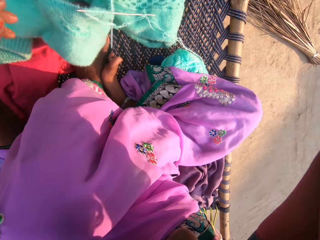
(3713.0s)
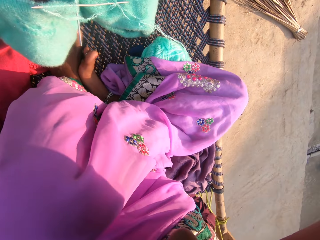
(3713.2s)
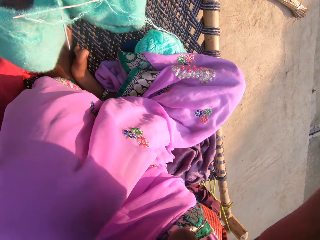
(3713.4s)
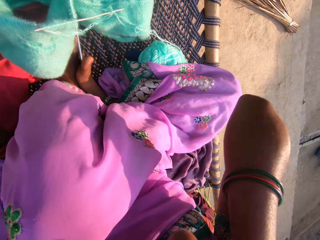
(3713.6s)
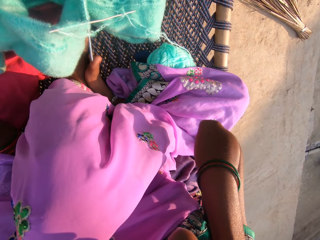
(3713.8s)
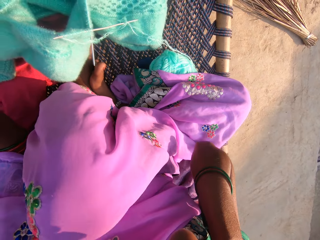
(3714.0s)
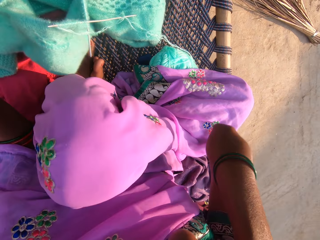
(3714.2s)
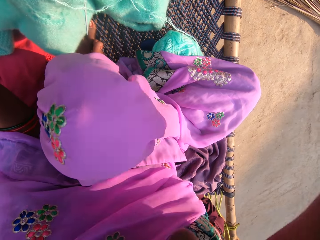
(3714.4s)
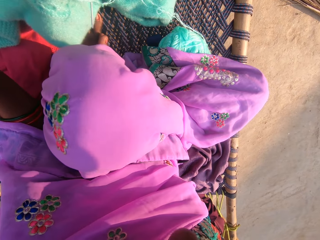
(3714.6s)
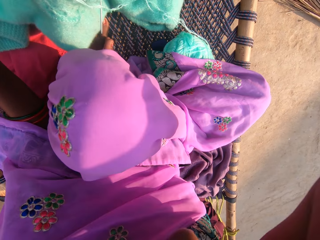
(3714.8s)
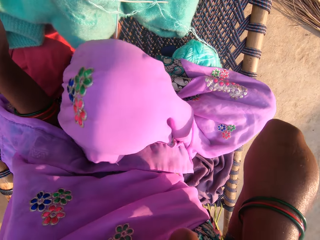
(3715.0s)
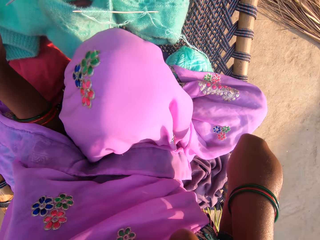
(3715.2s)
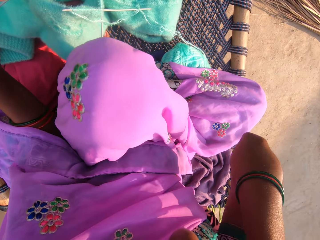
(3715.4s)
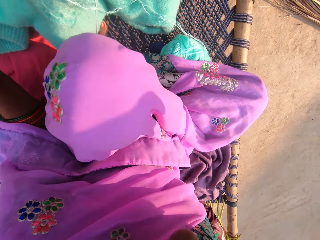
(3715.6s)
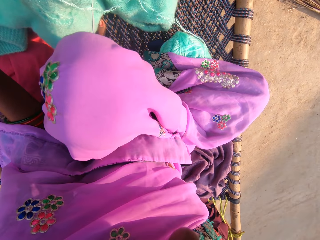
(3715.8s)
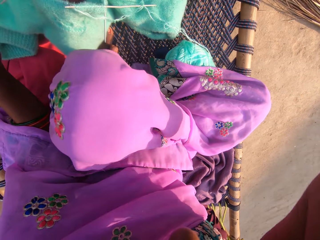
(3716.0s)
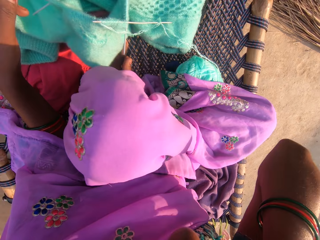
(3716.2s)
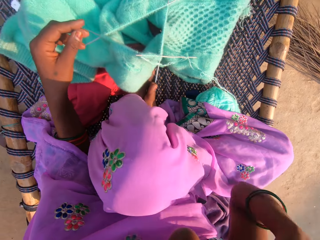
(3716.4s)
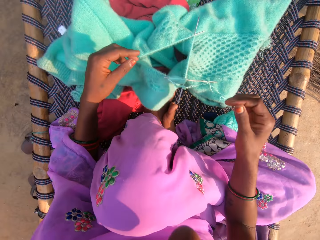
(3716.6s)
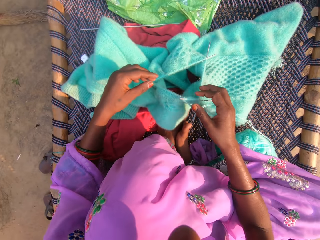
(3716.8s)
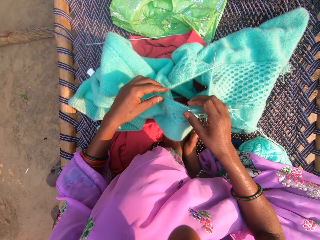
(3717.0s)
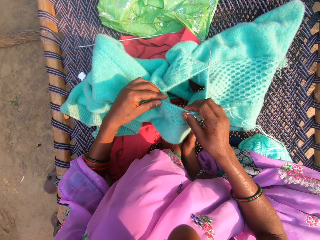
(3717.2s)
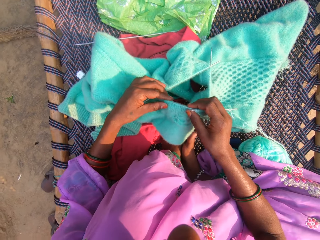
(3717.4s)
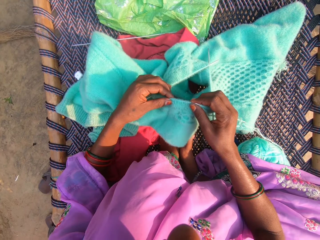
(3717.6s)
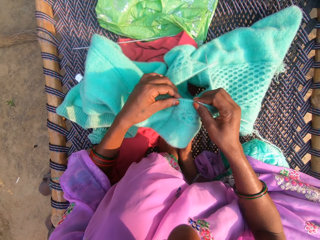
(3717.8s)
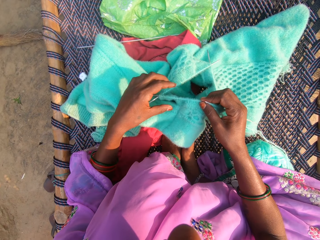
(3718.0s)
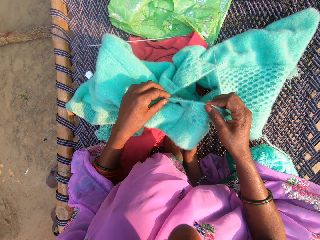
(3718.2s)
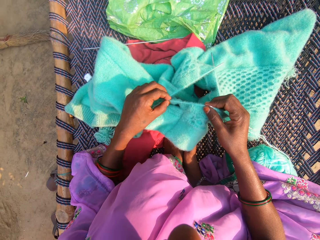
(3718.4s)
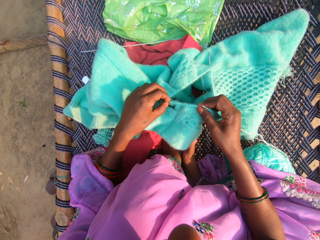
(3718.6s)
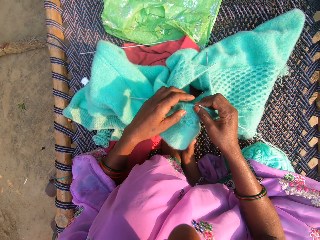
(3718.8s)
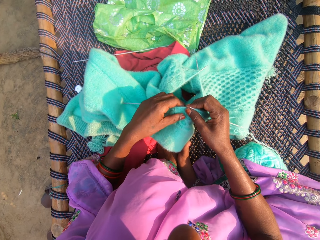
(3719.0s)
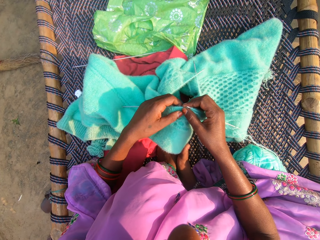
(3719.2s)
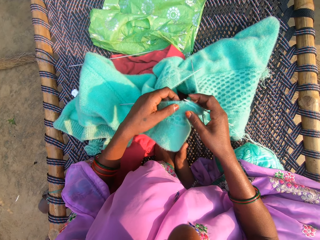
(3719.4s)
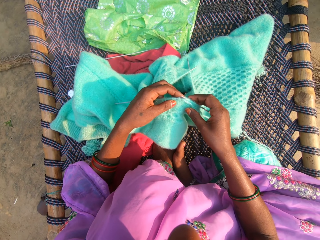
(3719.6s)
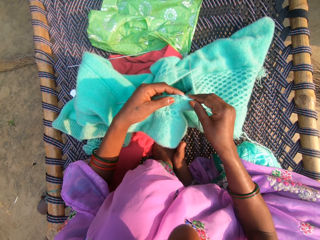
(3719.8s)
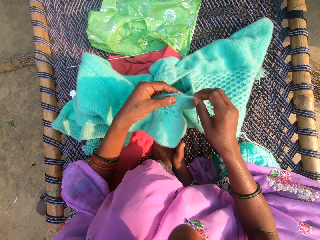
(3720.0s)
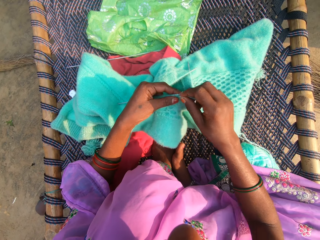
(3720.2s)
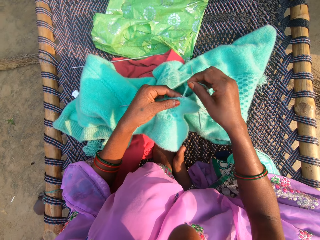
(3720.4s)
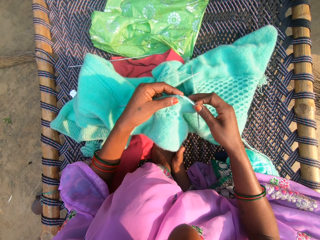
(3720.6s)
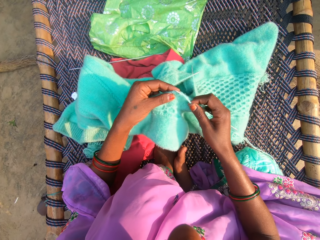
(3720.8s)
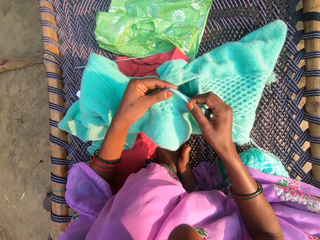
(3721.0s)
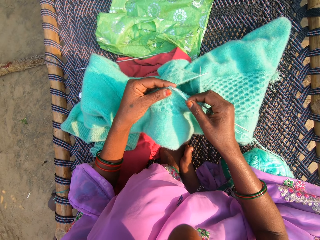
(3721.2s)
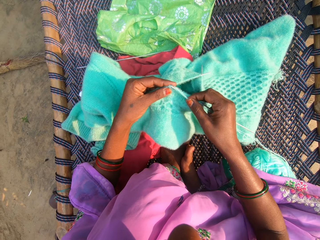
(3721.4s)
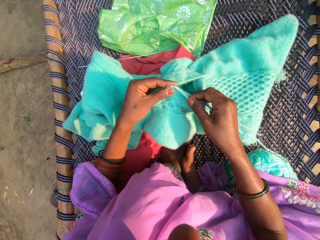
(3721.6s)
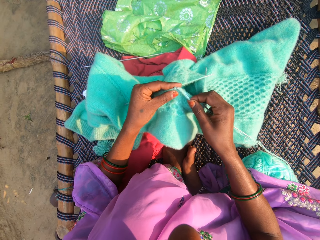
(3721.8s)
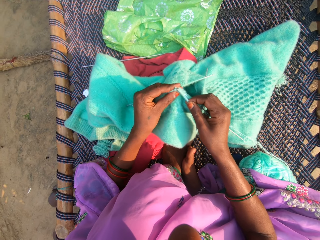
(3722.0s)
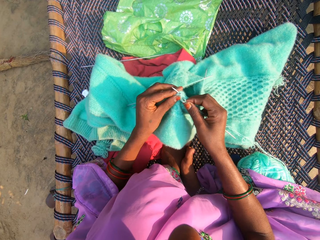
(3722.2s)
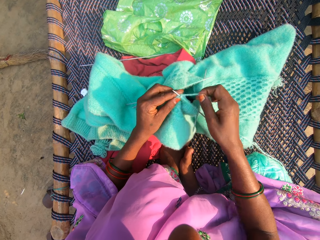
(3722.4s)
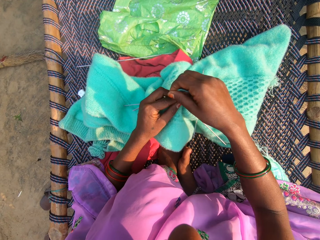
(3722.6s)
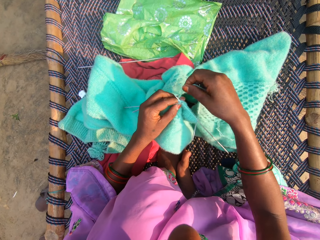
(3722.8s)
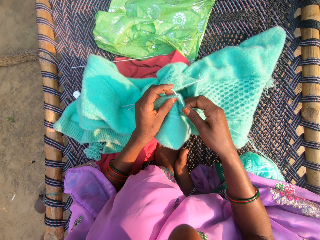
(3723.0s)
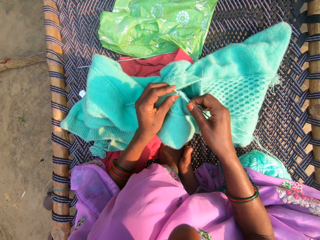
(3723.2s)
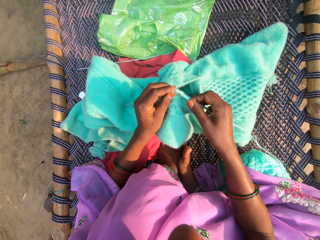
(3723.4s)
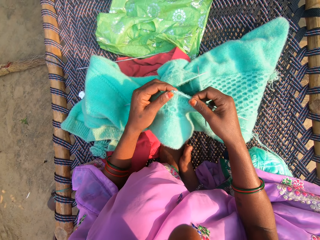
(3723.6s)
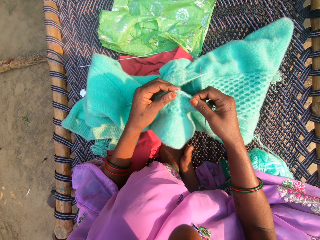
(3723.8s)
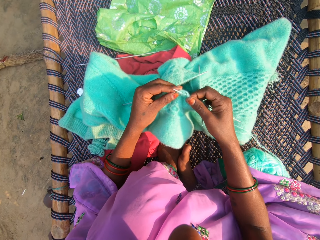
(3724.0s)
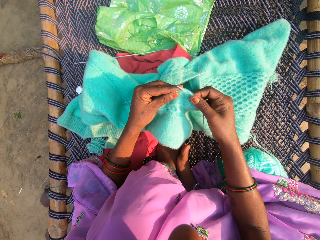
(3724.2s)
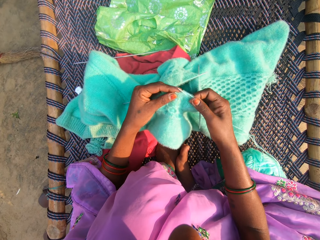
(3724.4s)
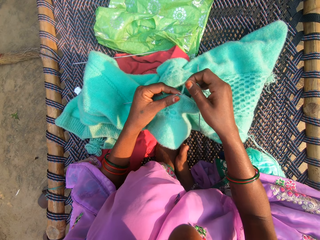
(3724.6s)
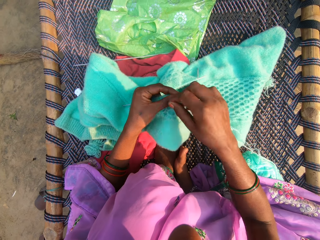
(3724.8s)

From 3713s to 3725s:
The camera wearer holds the garment. They knit the fabric with the needle and yarn.

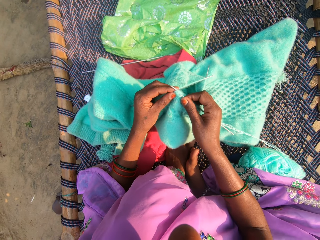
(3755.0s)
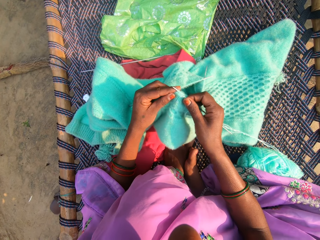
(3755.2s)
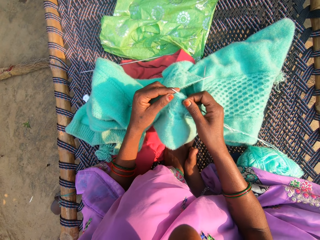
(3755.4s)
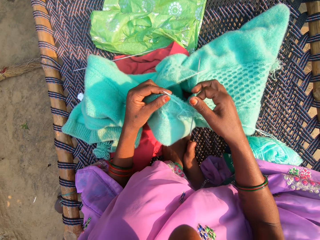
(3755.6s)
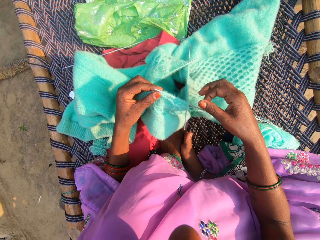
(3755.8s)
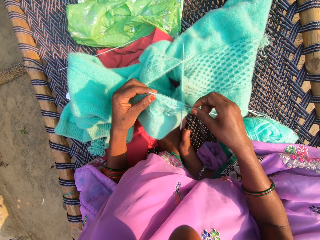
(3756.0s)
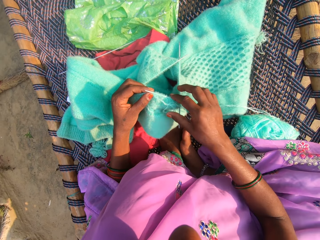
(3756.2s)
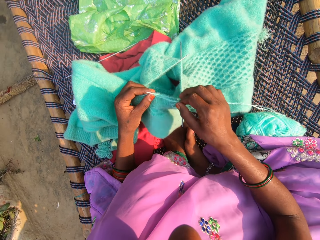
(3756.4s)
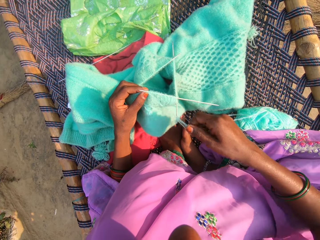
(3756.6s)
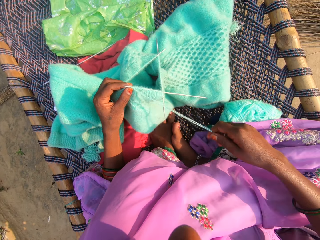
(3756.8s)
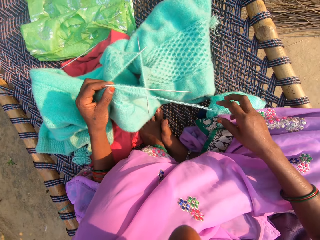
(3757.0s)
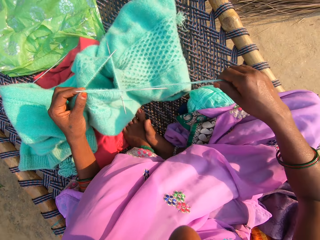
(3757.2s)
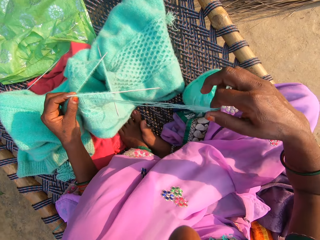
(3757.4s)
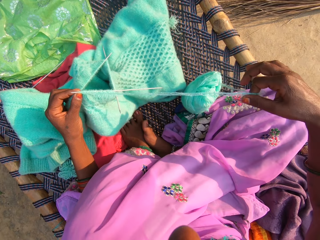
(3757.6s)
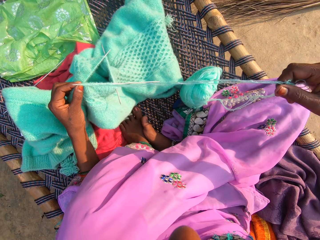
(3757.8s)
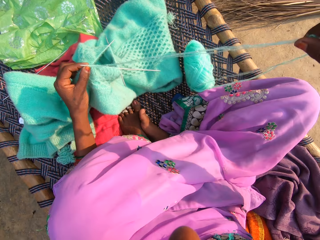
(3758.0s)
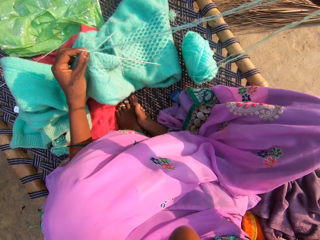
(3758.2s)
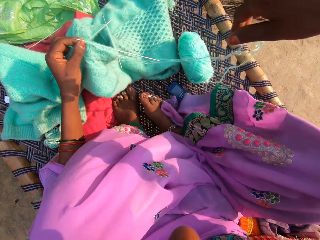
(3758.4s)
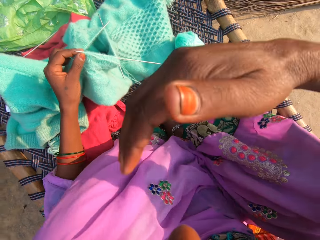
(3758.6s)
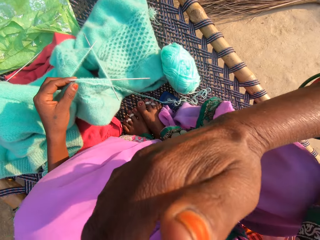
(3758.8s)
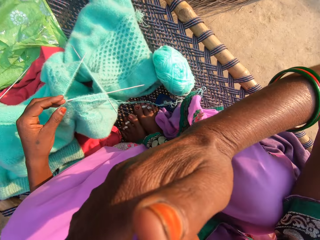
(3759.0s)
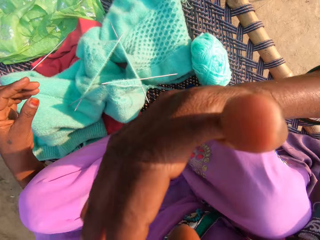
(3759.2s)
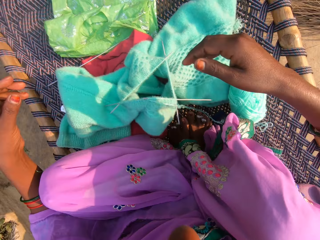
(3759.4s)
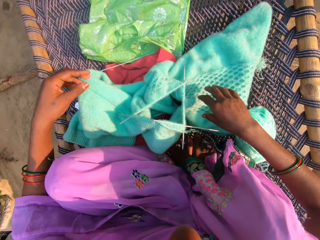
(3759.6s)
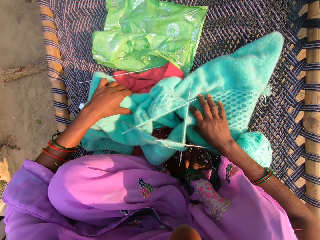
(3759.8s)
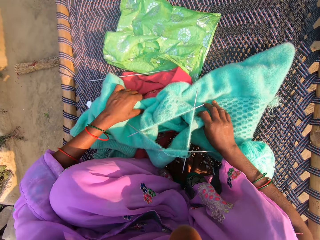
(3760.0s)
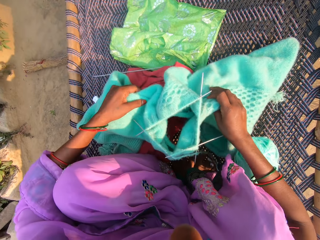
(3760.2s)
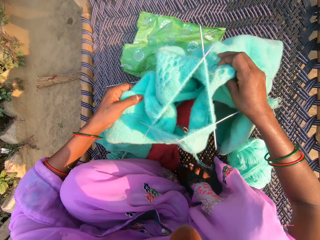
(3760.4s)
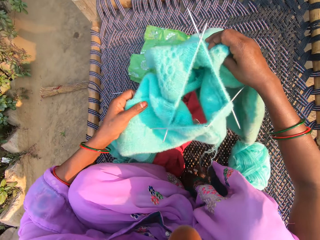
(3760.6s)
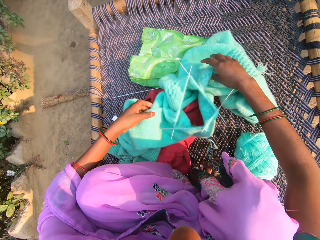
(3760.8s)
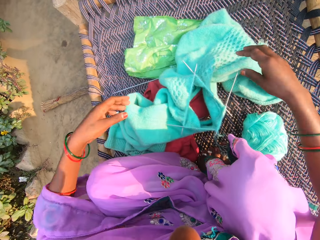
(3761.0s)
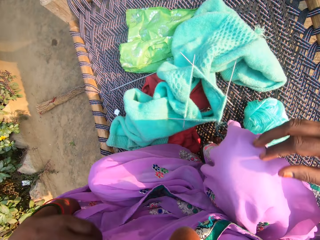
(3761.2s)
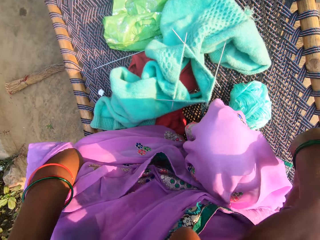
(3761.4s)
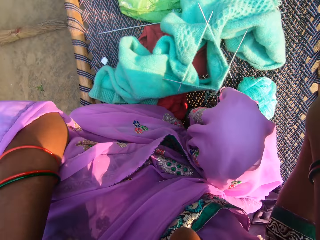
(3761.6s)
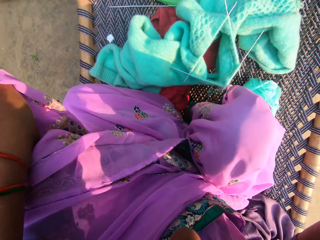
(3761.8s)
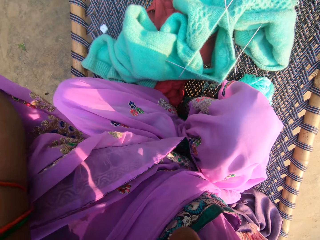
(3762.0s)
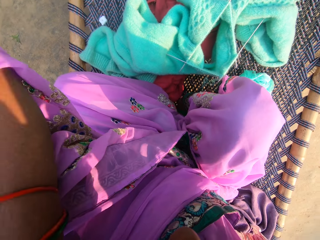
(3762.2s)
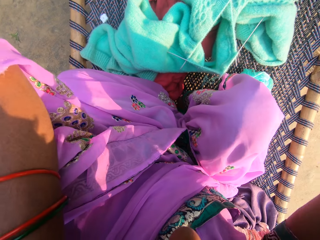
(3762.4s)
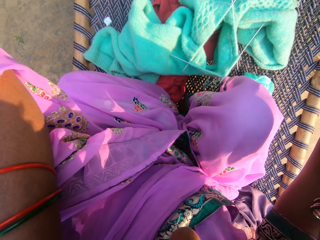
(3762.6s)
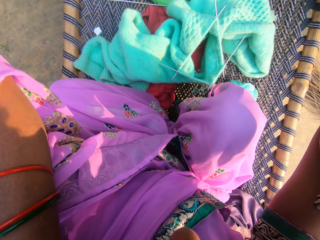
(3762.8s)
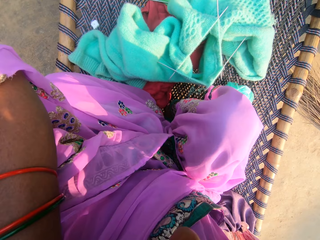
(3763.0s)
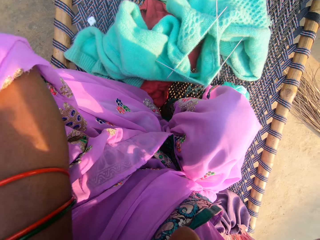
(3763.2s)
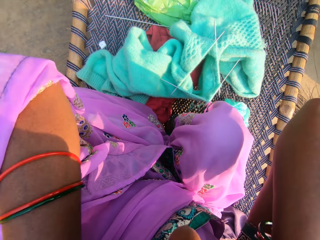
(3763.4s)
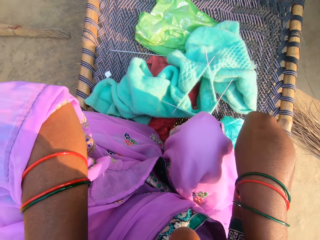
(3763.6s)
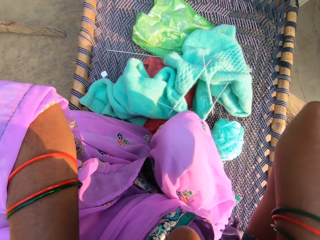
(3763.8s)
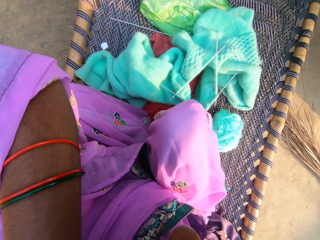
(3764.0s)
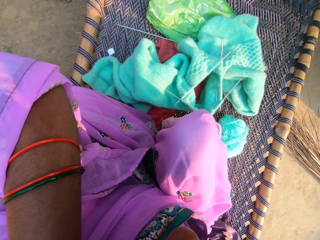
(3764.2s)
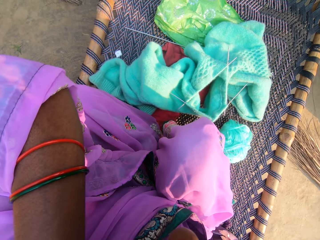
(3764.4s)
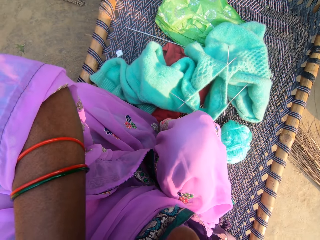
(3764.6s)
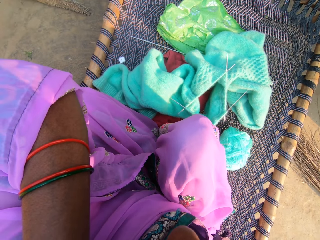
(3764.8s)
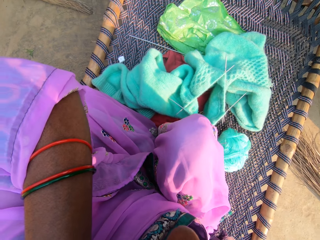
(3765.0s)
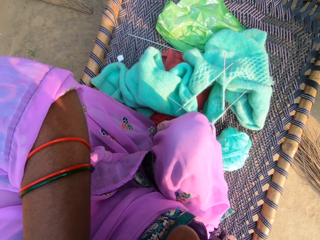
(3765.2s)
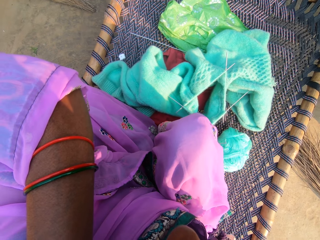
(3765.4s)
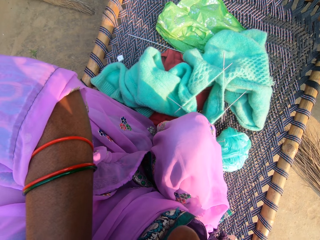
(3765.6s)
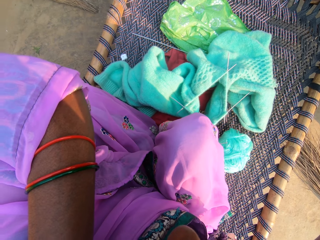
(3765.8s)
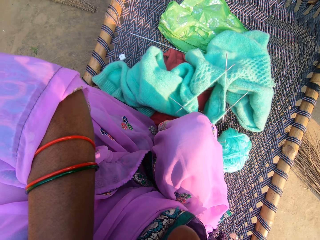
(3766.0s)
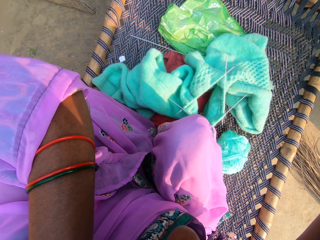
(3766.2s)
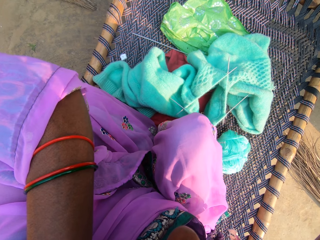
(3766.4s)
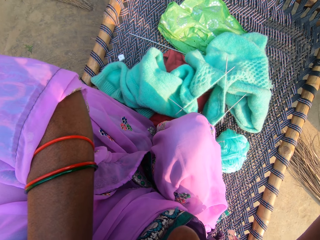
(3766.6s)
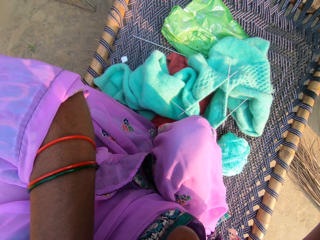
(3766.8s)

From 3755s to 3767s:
The camera wearer pulls the thread. She touches her face. She picks up the garment and adjusts the fabric on the mat. She drops the garment. She touches something. She adjusts her cloth.
